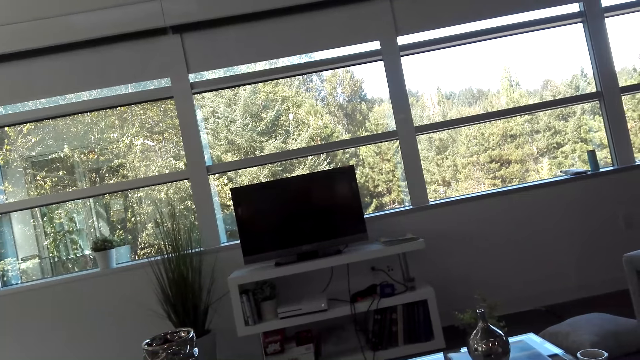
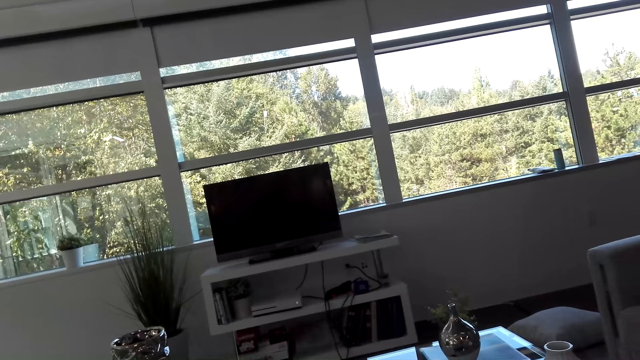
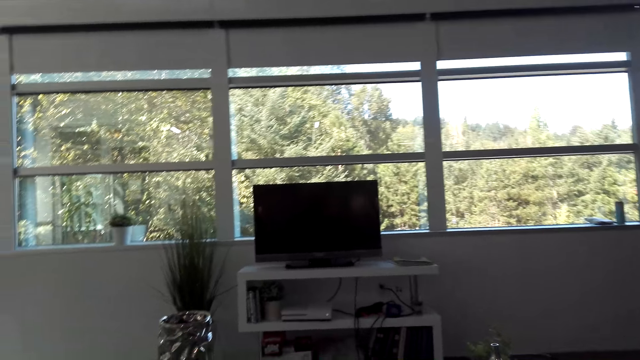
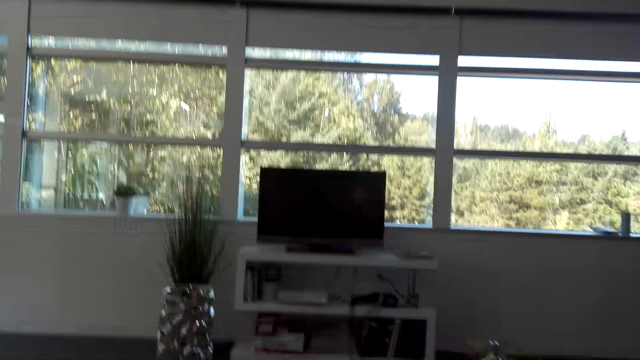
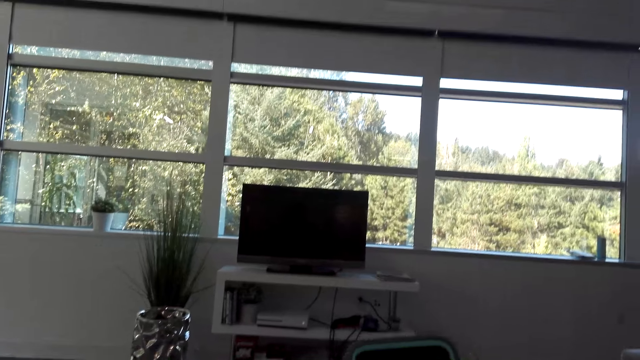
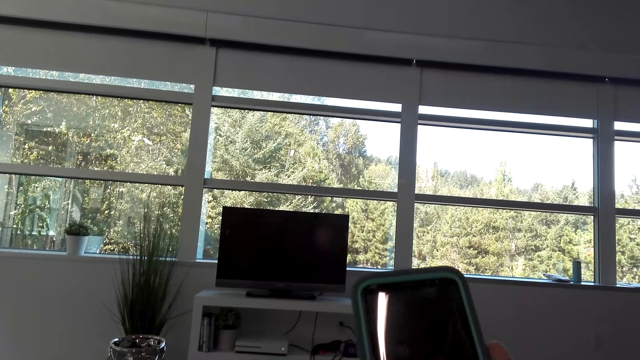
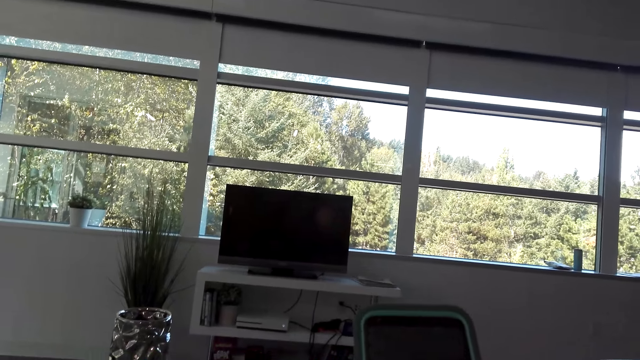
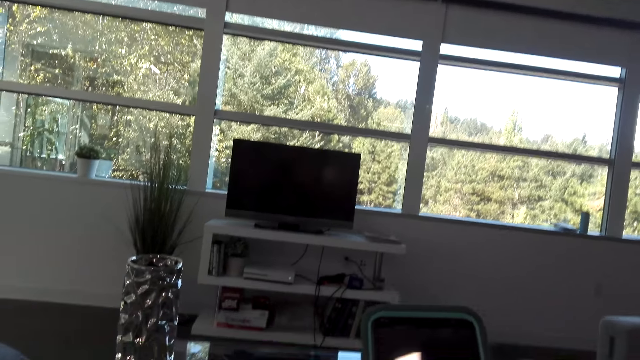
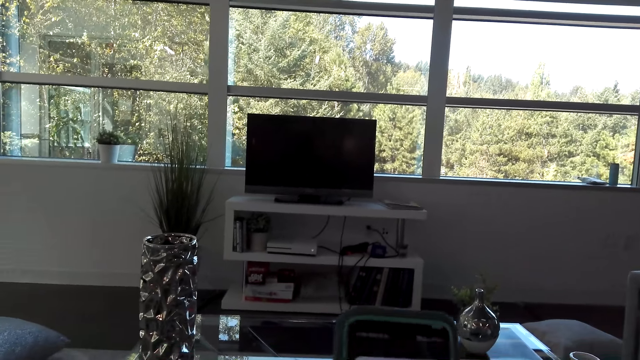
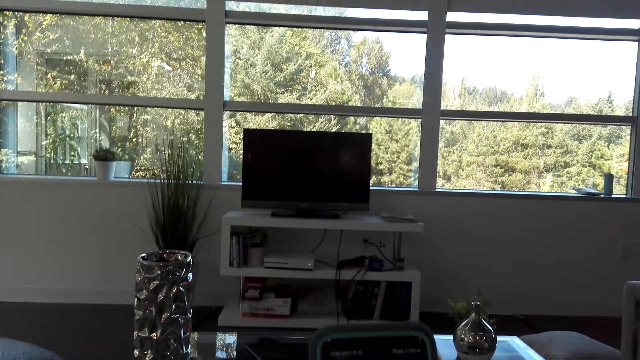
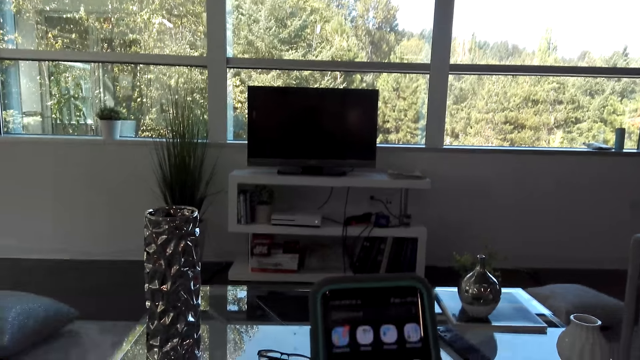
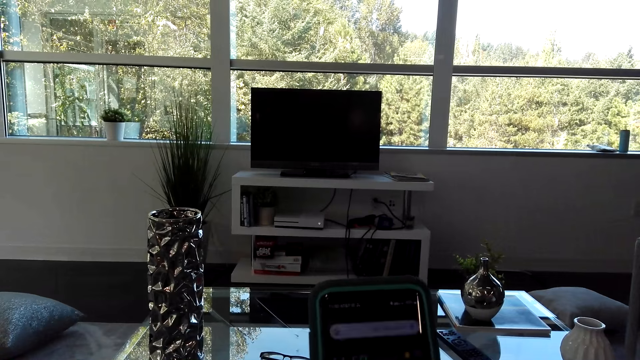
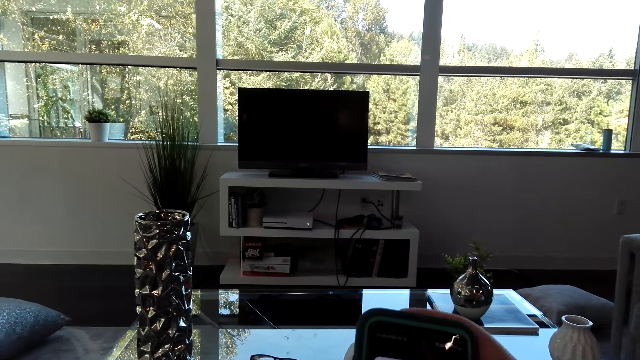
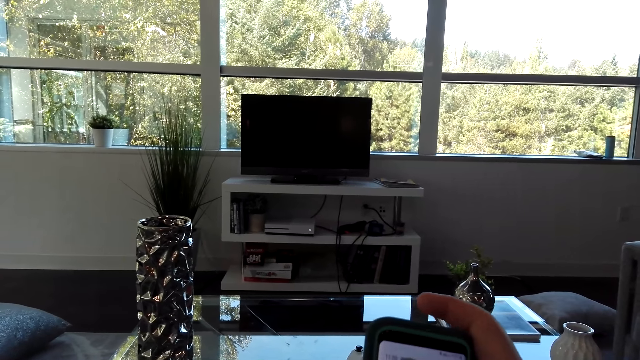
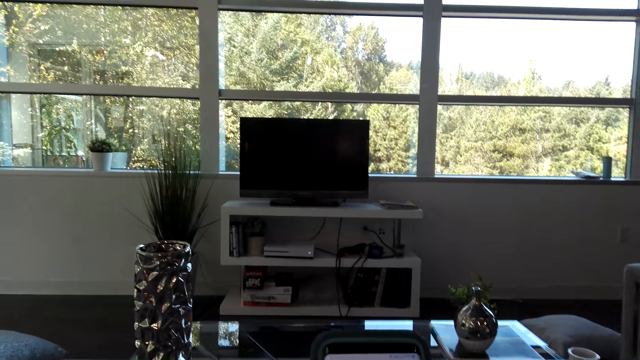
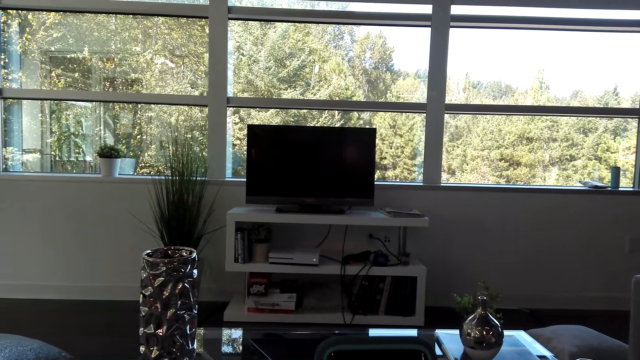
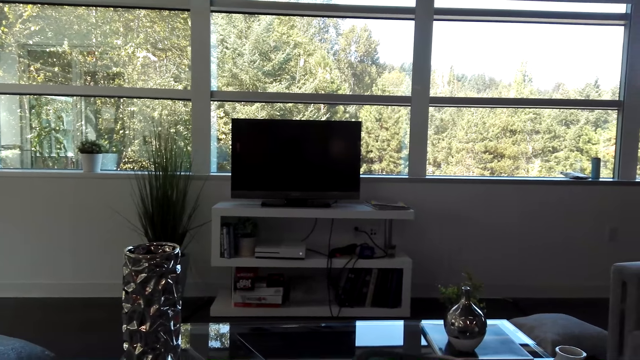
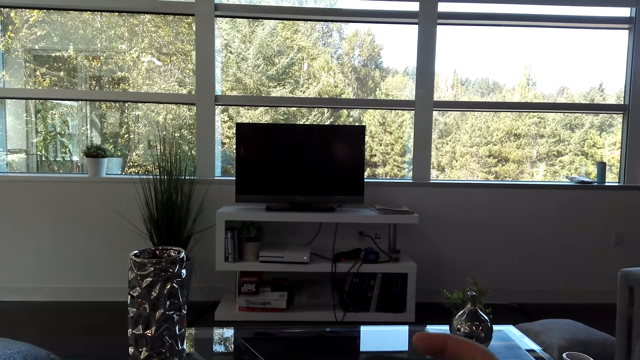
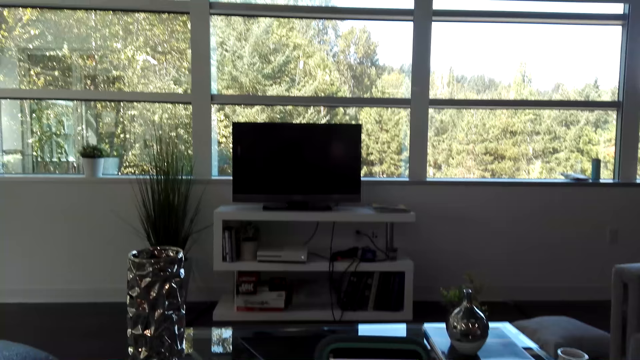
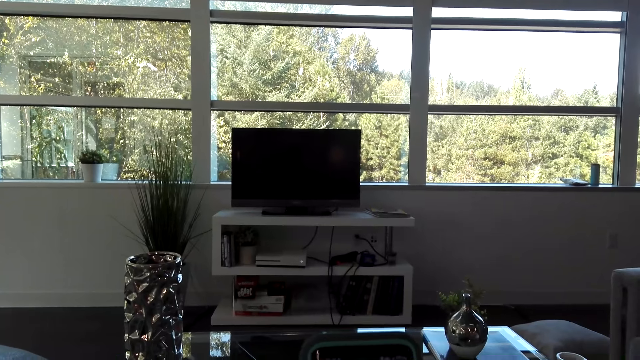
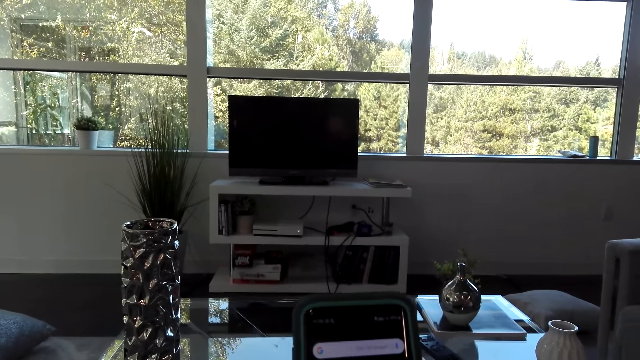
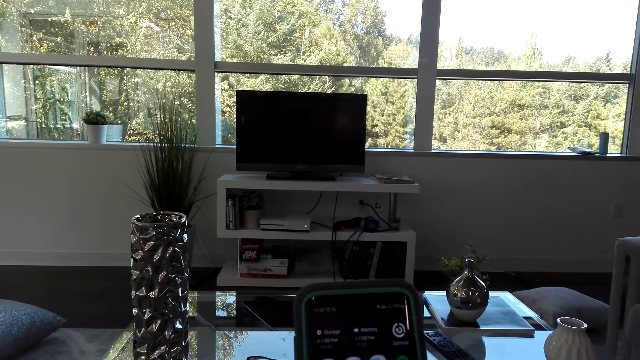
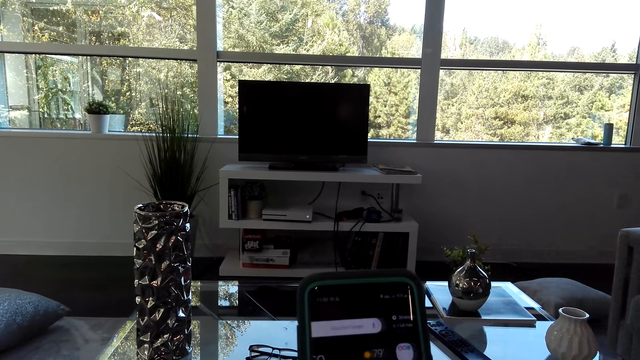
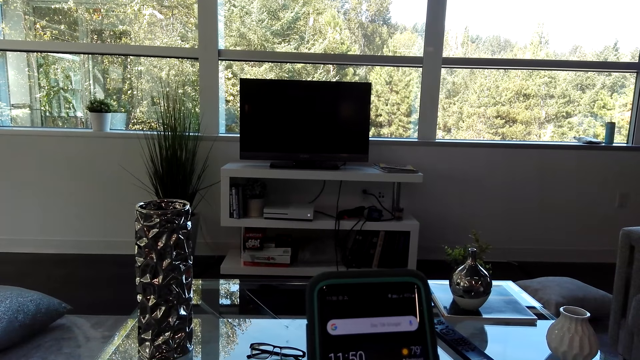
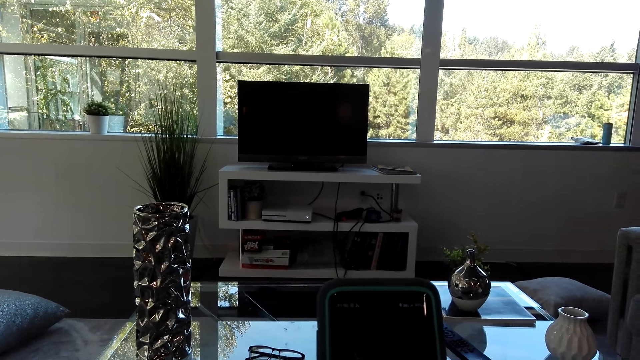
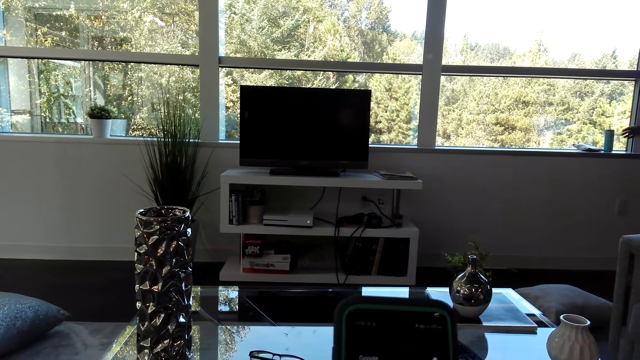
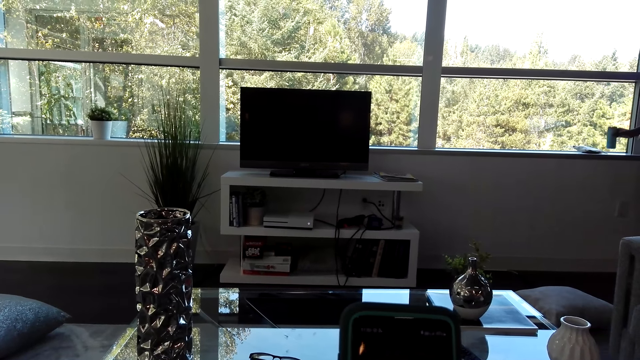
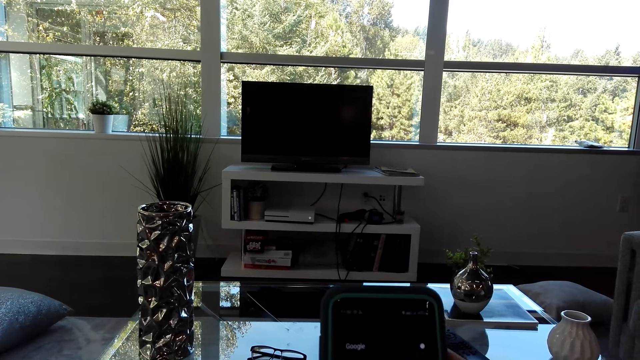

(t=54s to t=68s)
The camera wearer scrolls a phone. They look at the phone. They scroll the phone and talk.

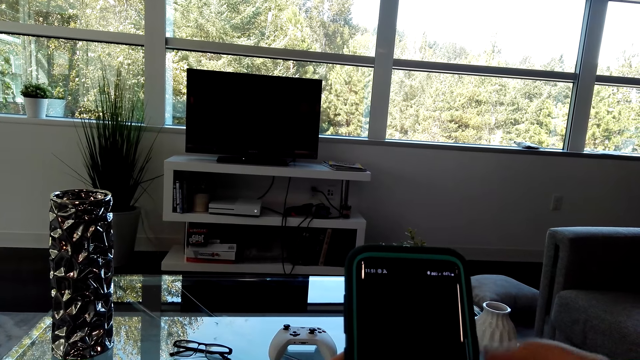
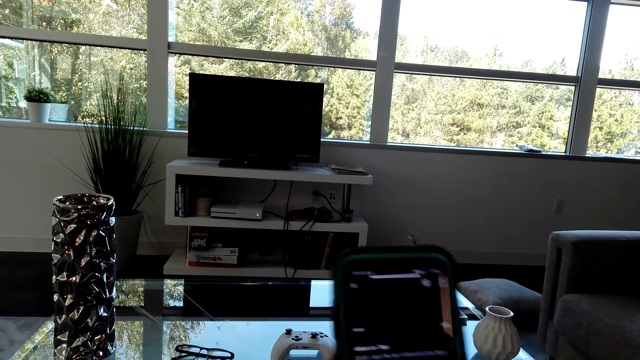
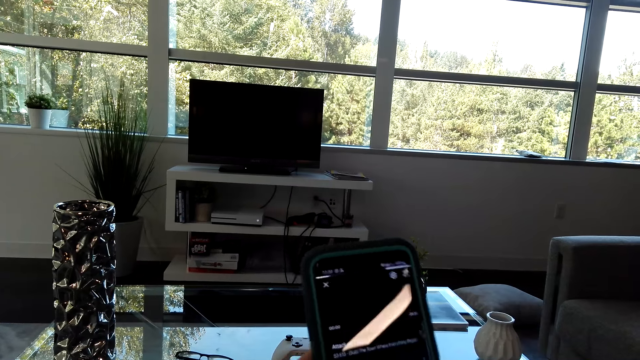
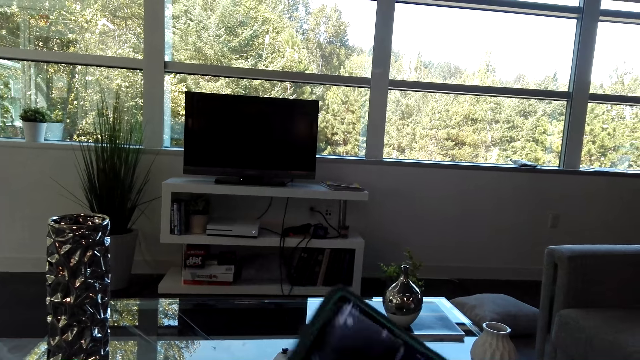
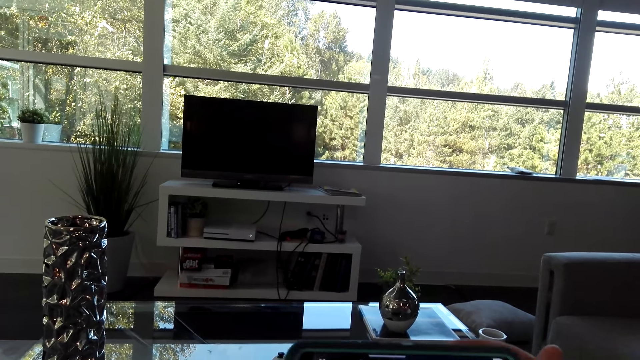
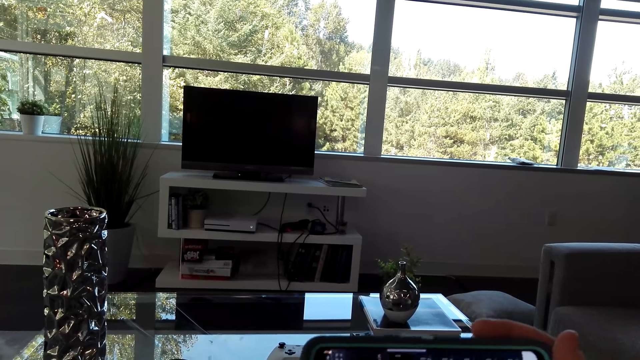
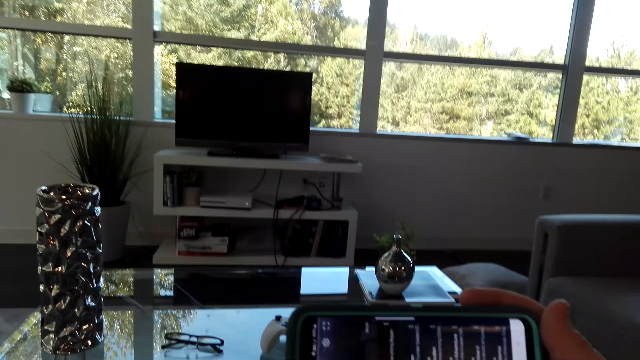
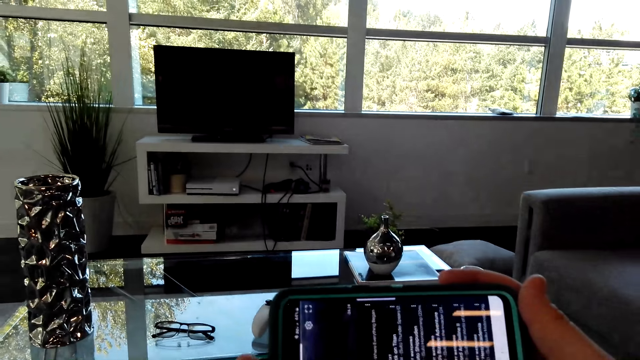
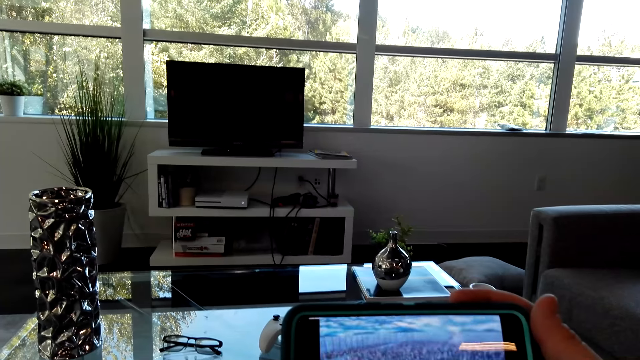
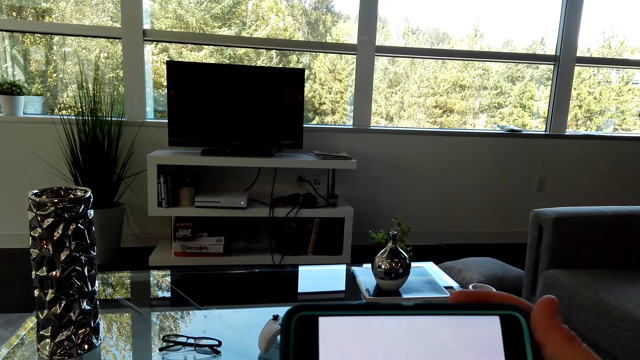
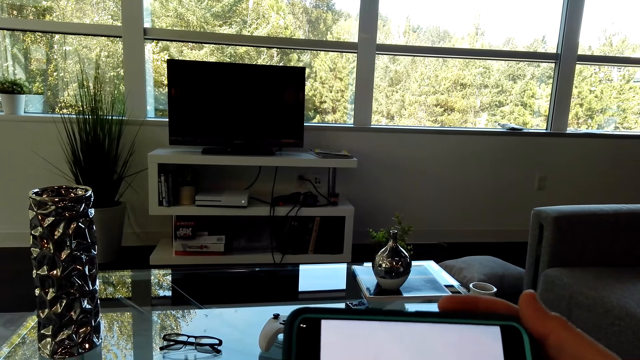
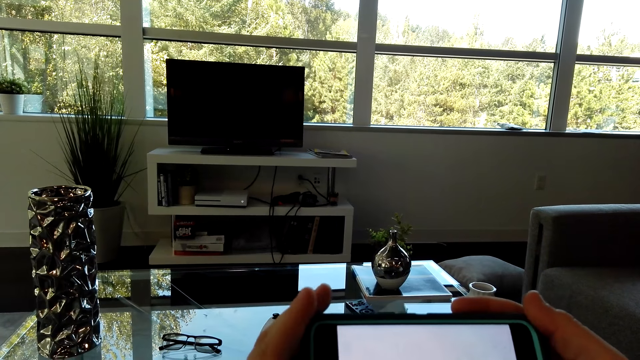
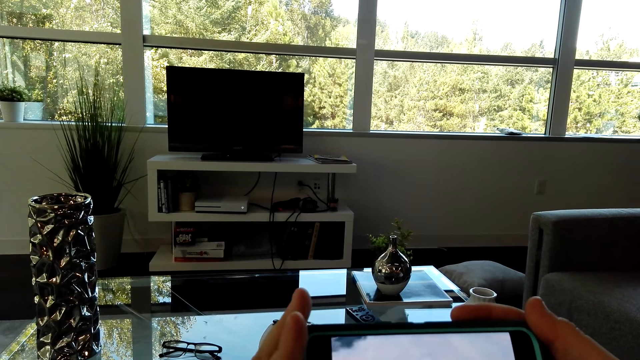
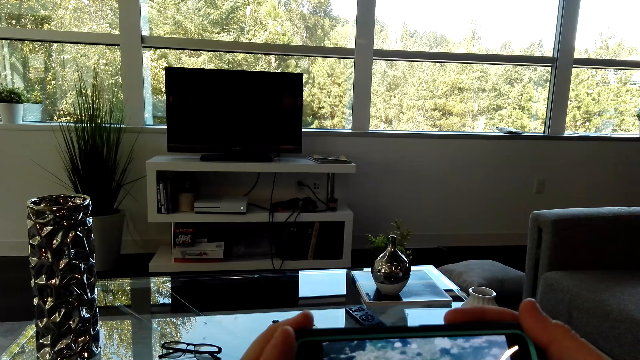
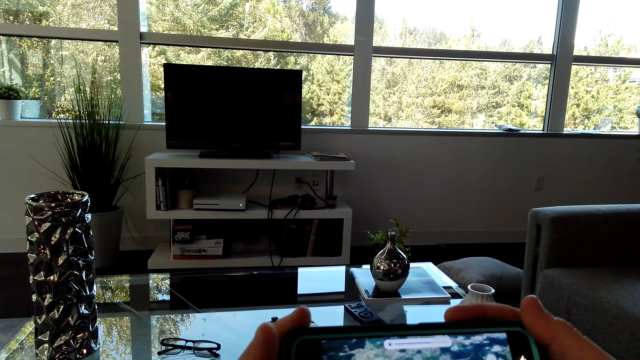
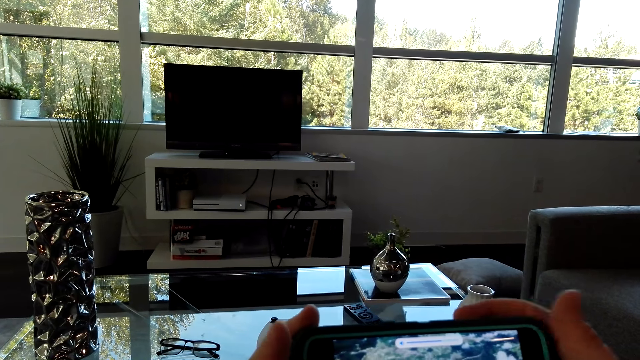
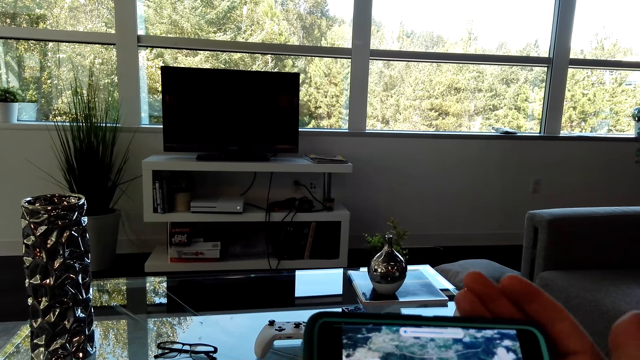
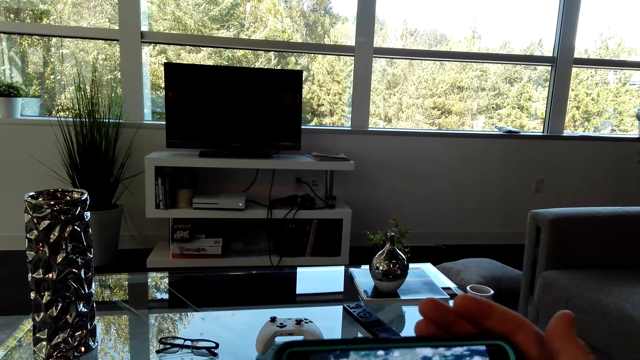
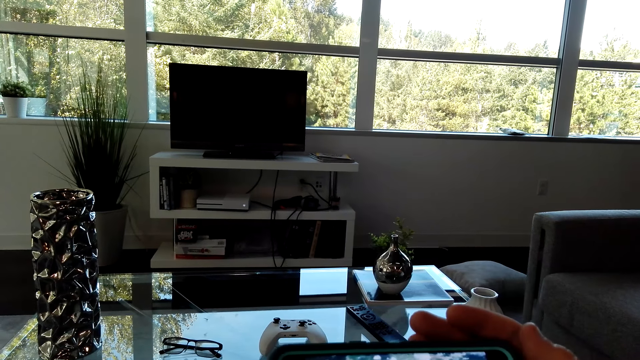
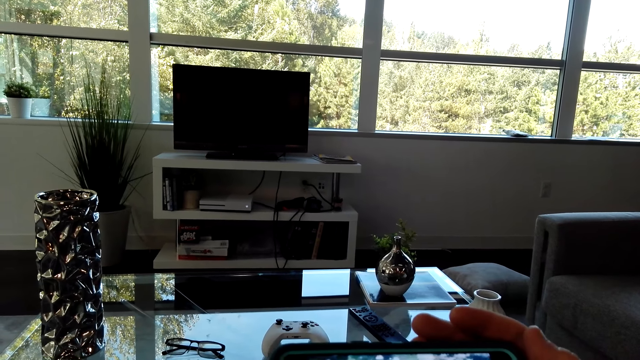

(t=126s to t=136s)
The camera wearer tilts the phone. They scroll the phone.
